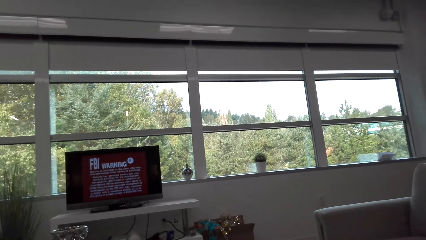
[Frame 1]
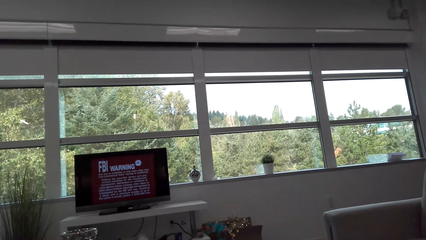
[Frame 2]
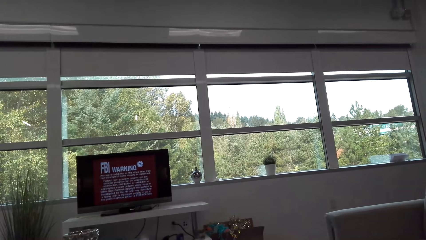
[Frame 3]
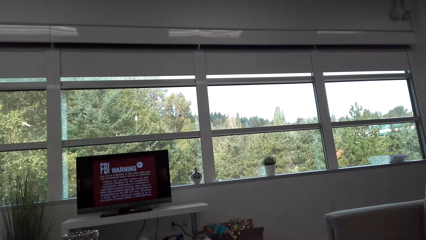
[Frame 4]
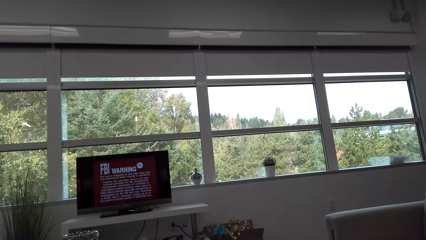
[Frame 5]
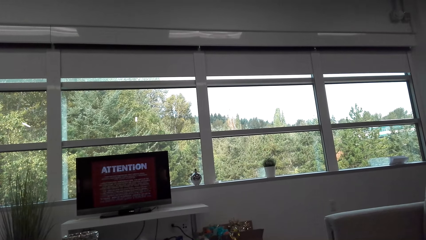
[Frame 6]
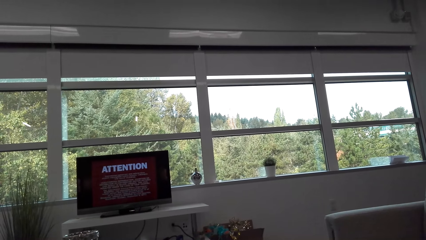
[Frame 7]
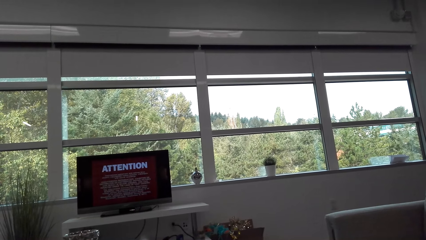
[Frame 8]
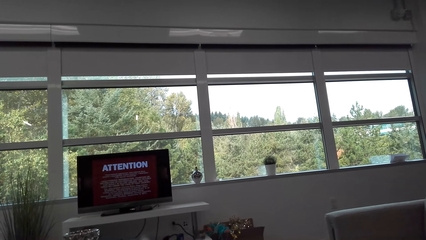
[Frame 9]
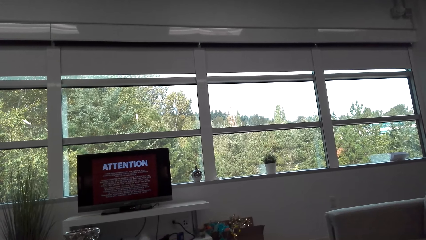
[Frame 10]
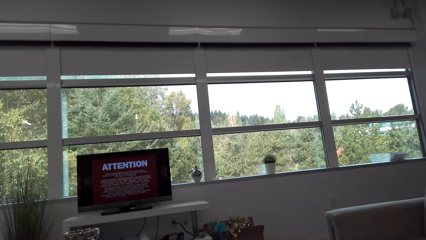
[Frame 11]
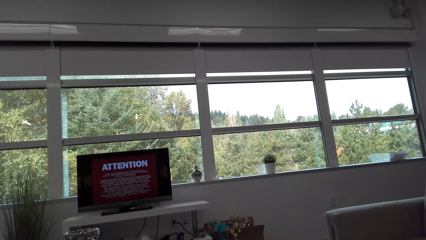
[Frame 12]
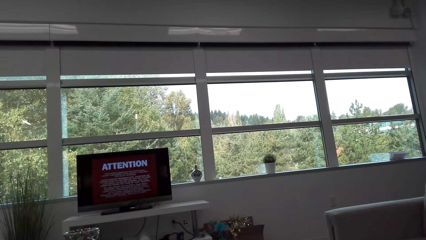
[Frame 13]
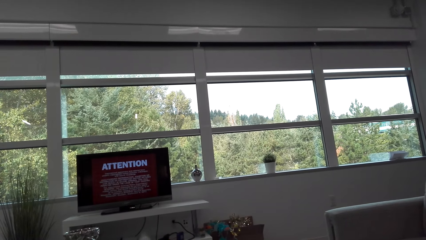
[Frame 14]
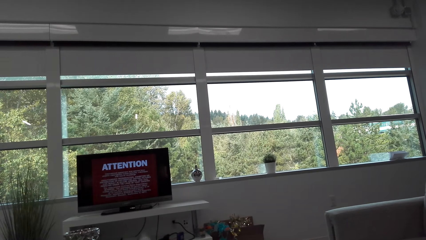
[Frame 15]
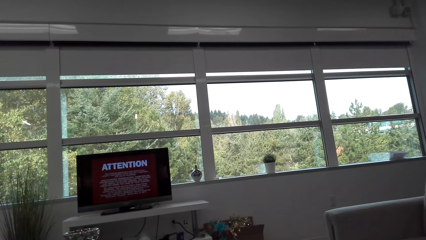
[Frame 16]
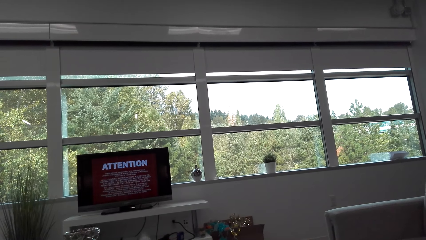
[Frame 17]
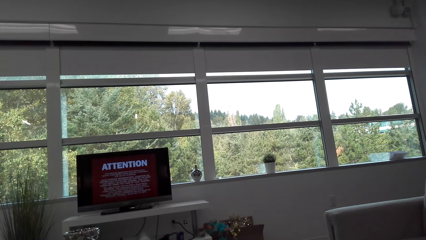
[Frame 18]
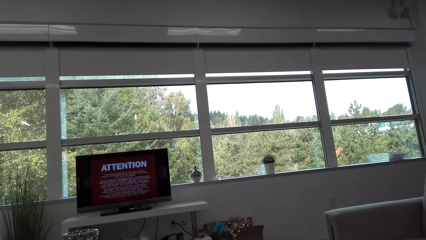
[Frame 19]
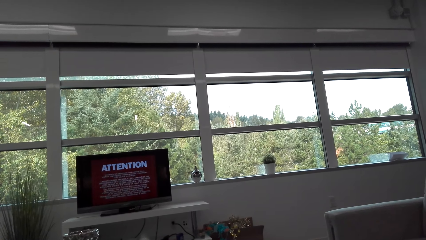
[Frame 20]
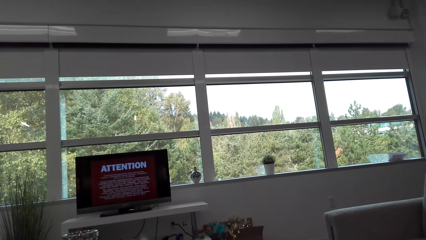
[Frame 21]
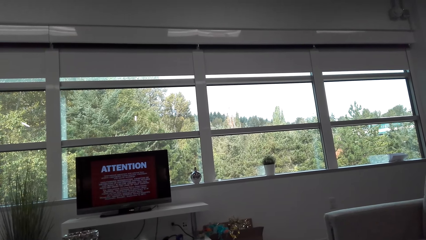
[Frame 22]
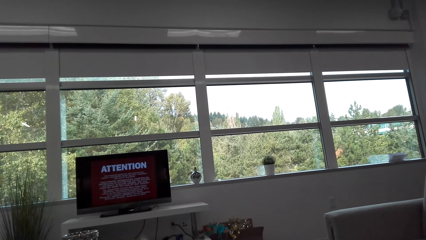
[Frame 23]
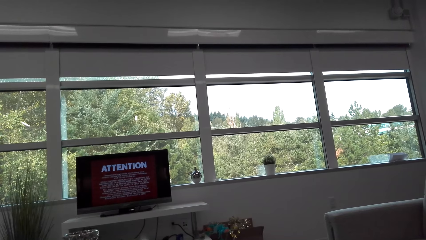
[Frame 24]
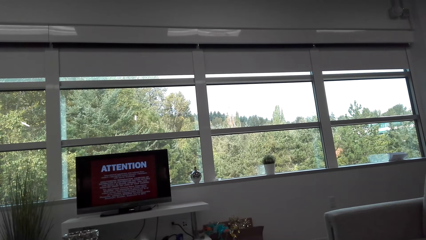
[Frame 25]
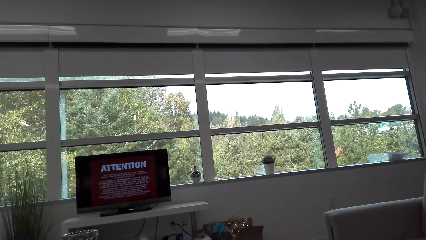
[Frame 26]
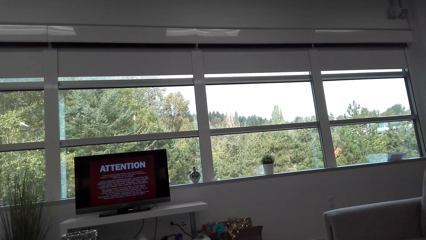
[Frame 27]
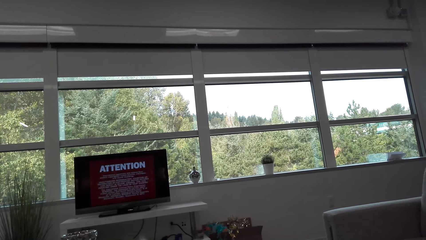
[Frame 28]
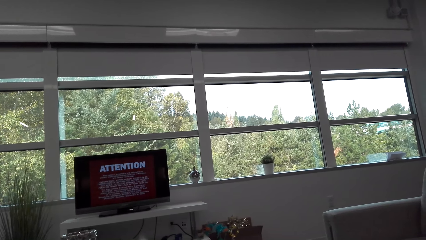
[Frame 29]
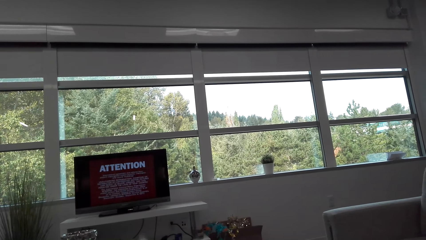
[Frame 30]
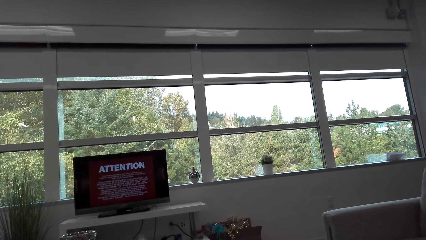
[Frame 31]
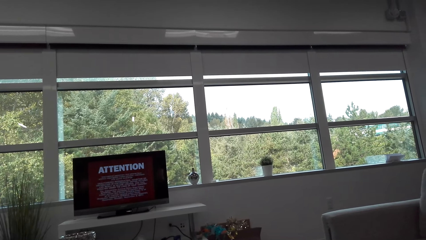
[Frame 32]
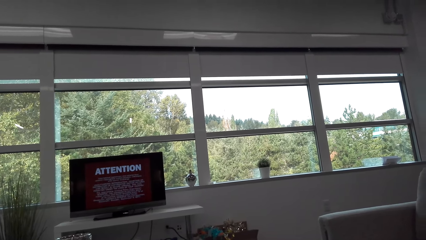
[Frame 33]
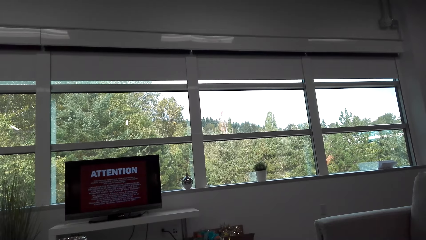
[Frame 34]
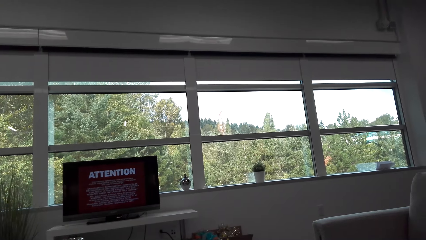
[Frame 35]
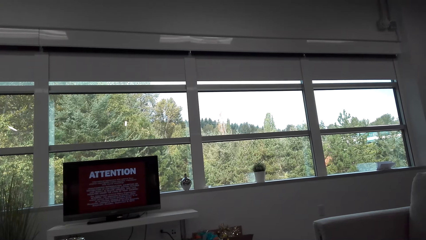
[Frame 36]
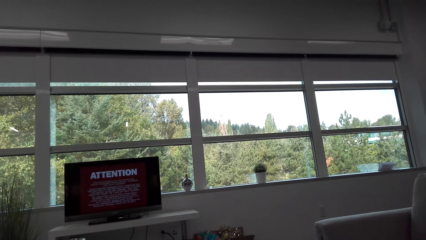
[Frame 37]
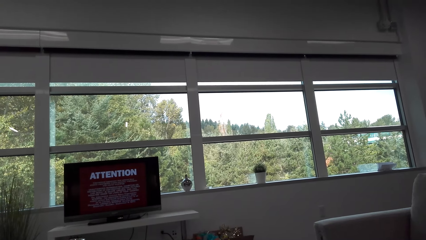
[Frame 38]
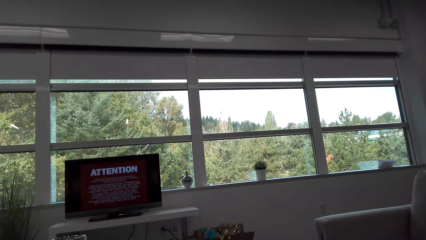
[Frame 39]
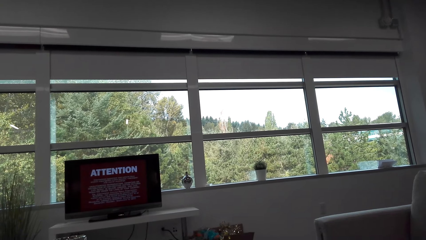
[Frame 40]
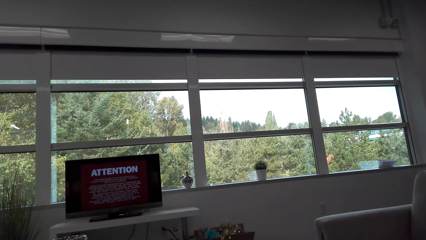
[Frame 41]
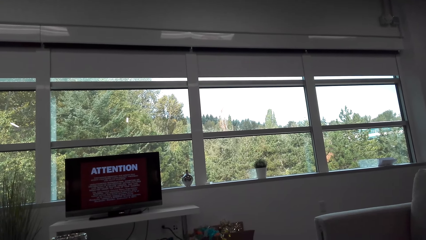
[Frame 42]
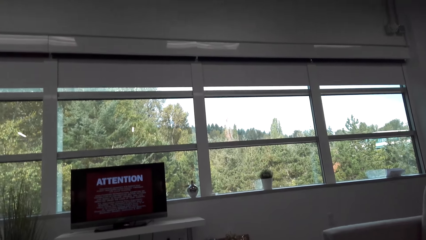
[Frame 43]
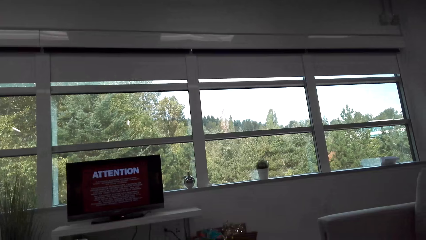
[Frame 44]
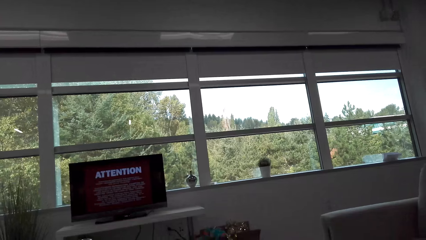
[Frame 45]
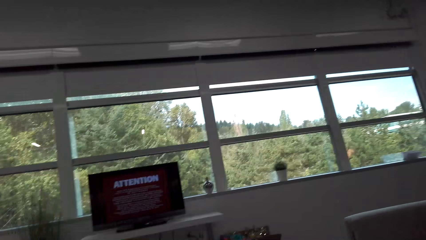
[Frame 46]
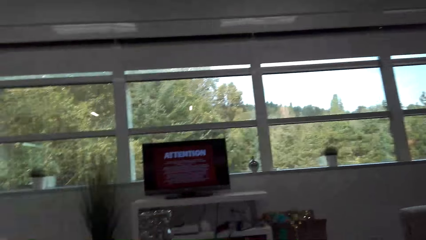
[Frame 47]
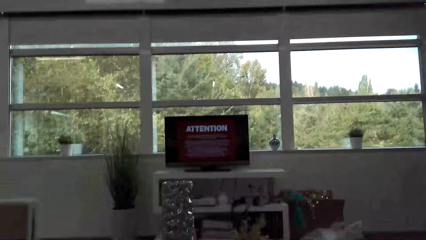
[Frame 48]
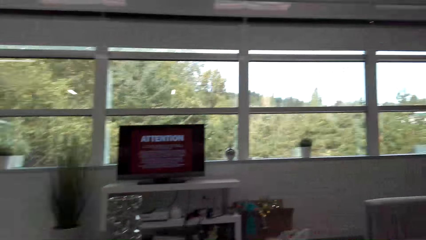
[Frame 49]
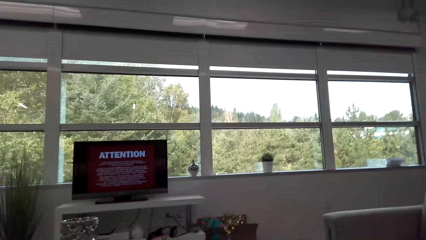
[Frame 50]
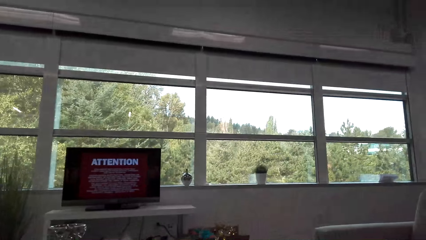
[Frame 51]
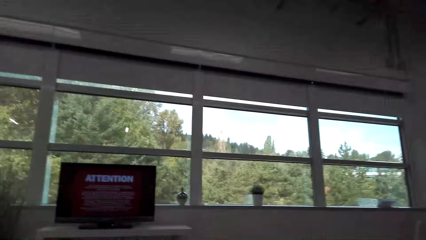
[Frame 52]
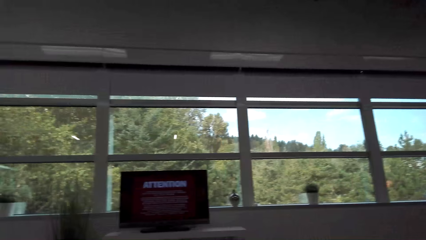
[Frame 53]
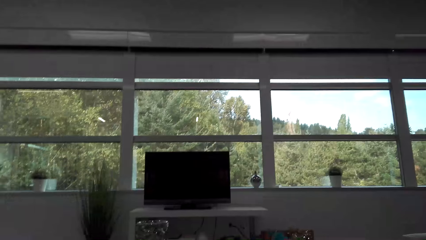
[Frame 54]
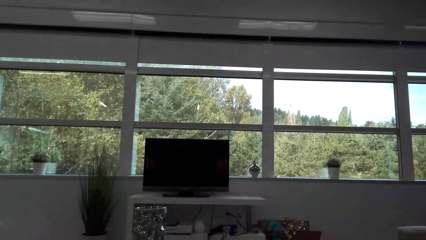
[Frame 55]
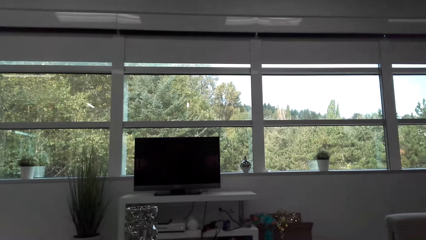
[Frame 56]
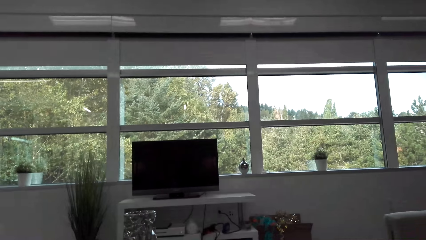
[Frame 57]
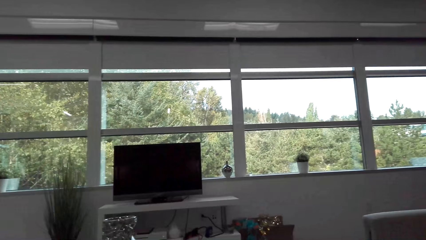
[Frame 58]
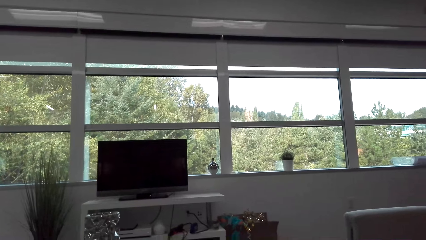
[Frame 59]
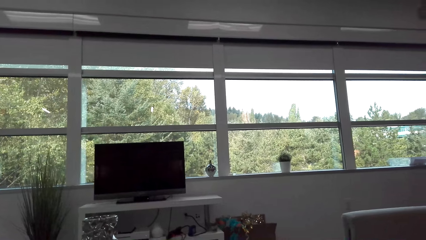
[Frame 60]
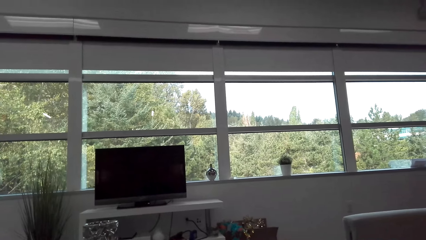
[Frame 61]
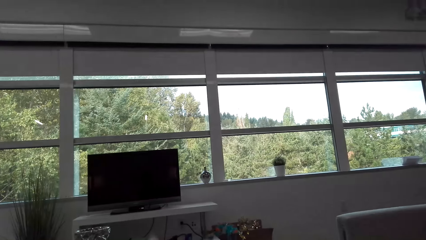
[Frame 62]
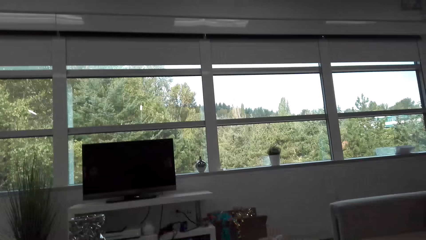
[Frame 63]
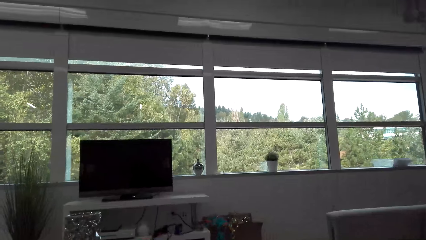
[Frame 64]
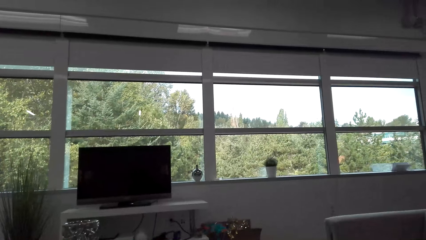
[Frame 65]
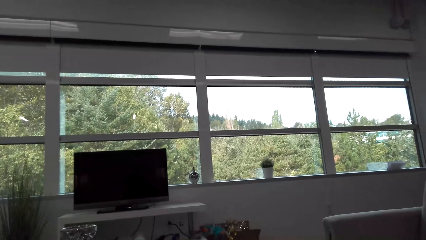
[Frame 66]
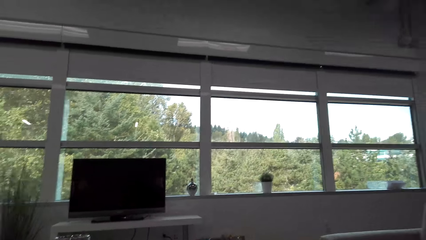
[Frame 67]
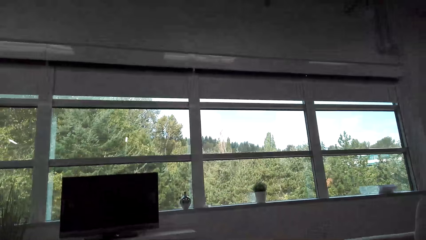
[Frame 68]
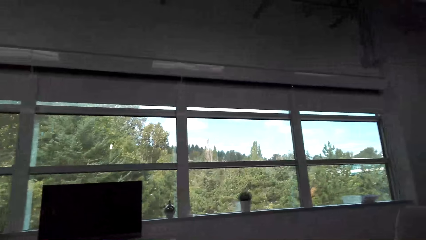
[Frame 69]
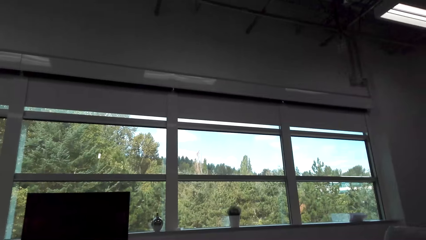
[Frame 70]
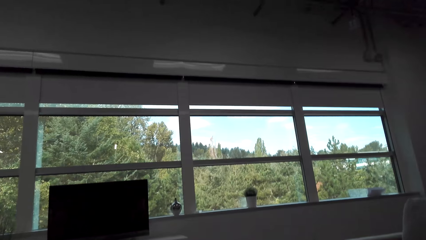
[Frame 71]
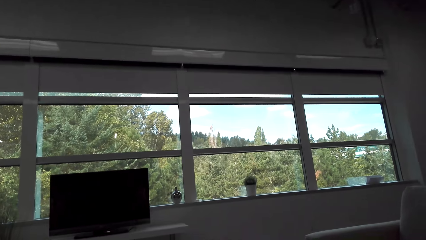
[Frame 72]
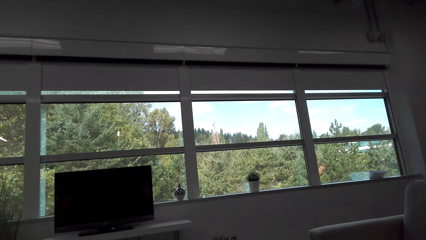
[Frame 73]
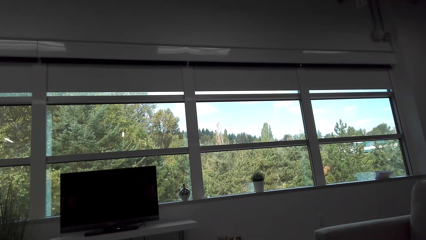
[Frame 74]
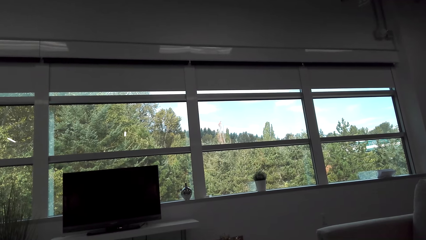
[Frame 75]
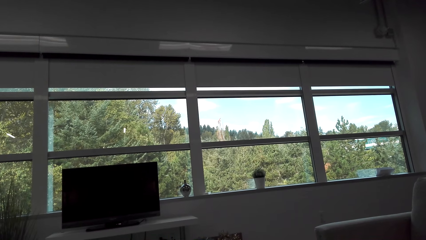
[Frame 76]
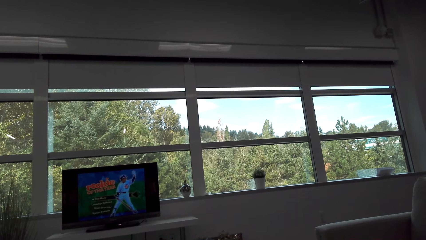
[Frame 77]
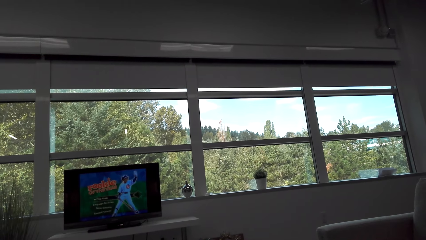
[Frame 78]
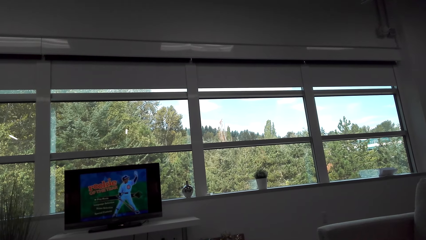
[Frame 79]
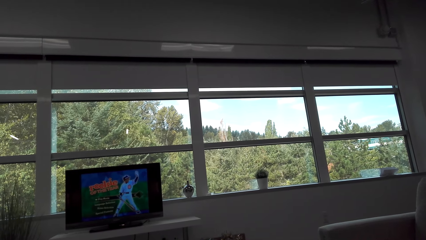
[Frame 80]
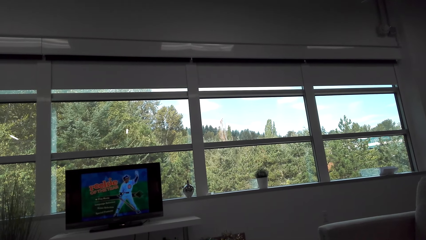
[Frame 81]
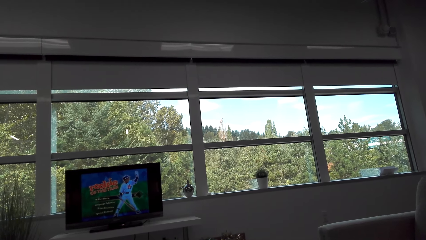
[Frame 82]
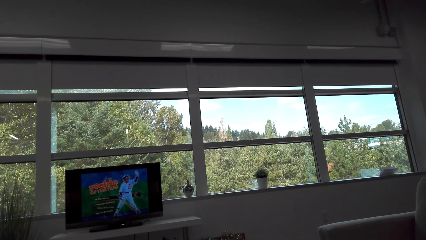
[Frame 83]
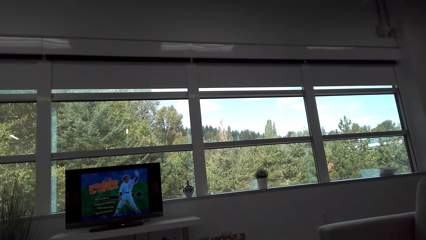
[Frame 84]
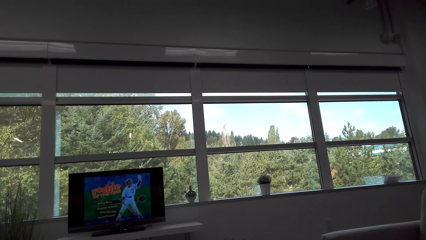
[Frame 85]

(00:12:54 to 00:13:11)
The camera wearer looks around.
